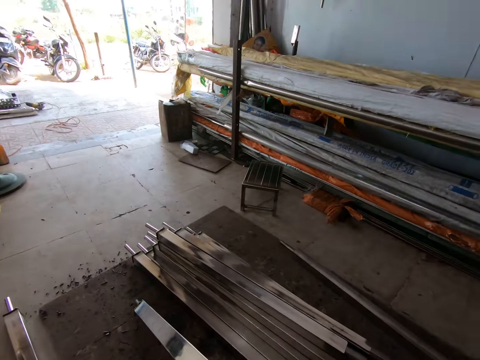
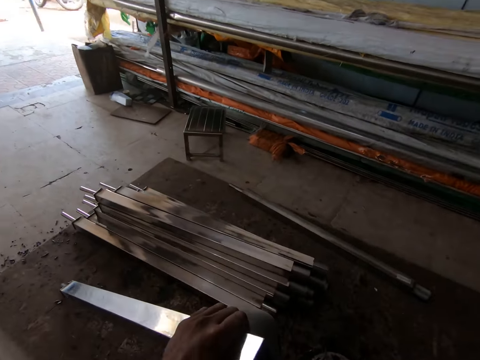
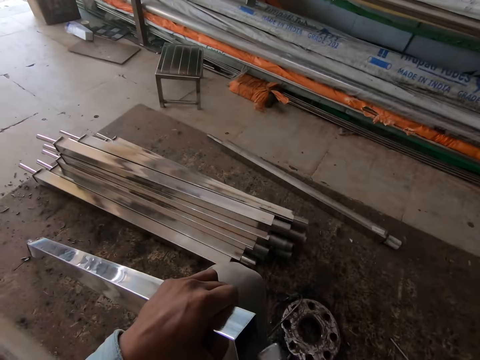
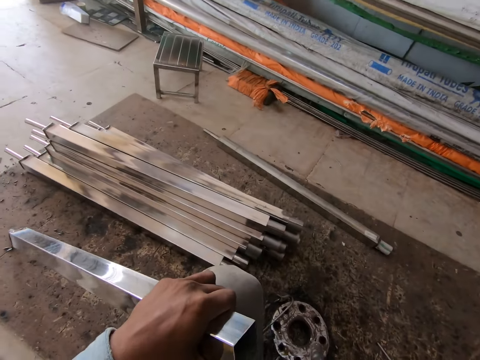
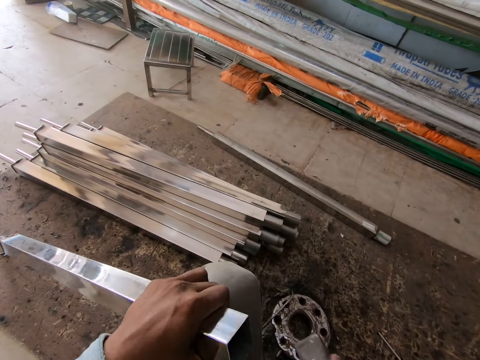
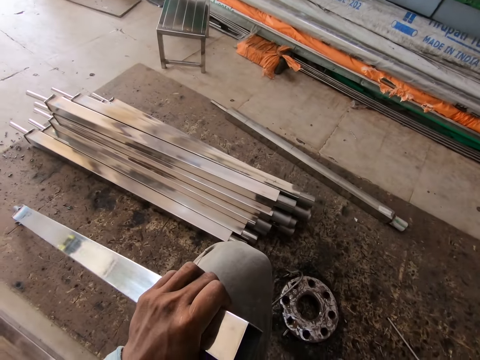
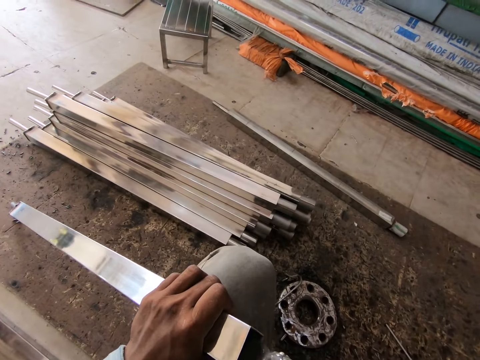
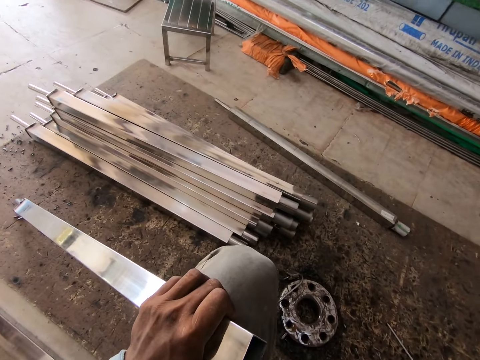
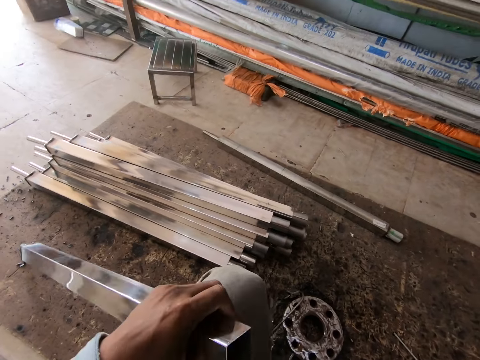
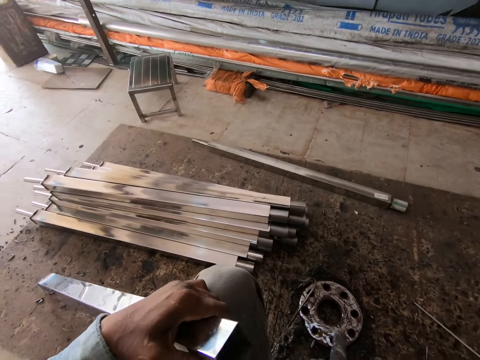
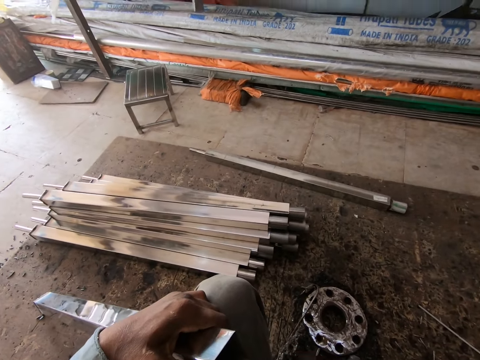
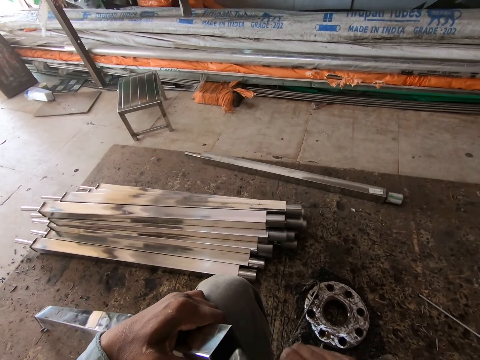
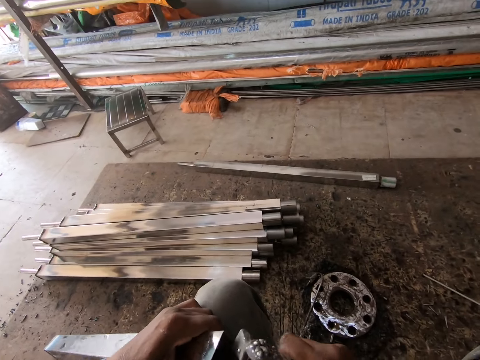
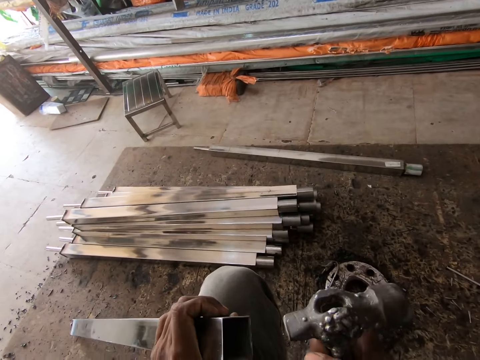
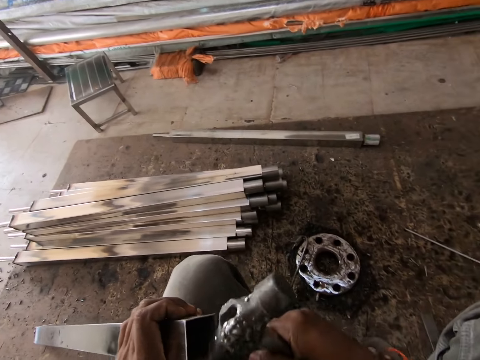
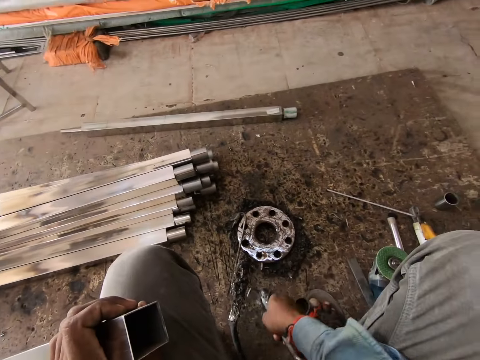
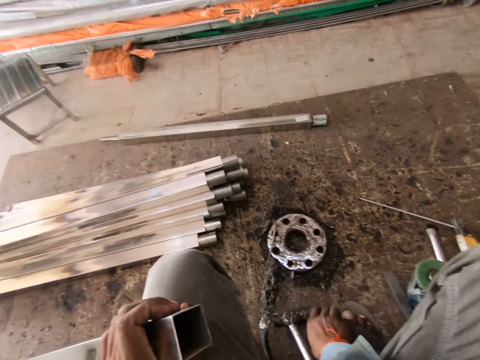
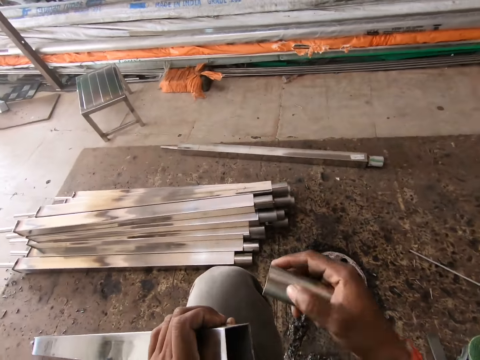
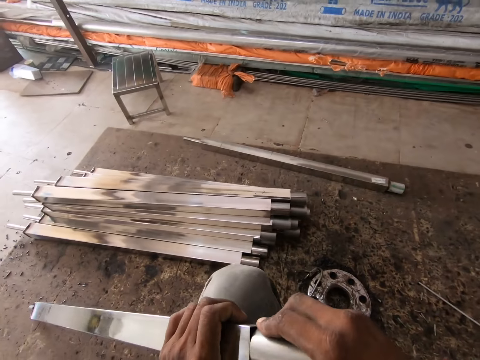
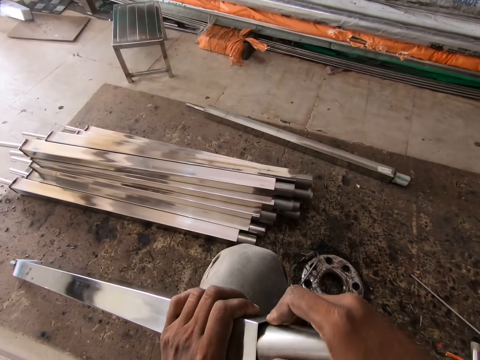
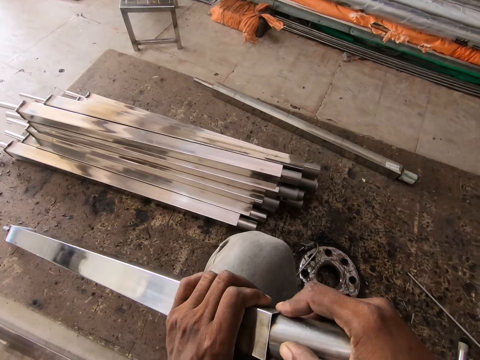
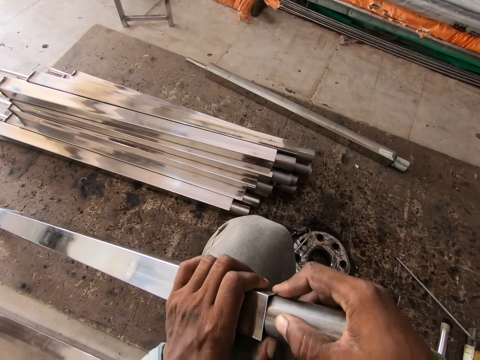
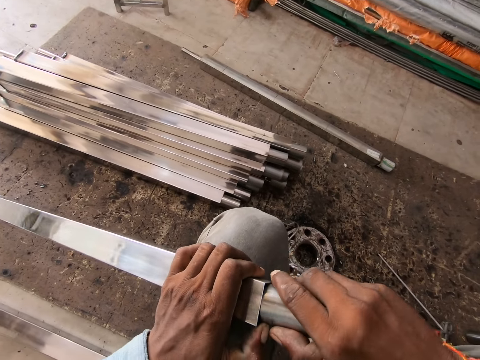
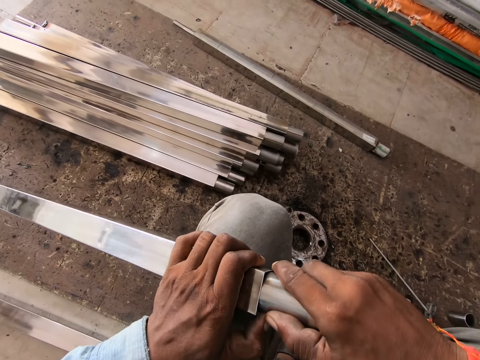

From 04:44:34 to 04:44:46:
The camera wearer hammers the square tube with the hammer in his right hand. He drops the hammer on the floor with his right hand. He picks the steel tube from the floor with his right hand. He inserts the steel tube into the square tube with his right hand.

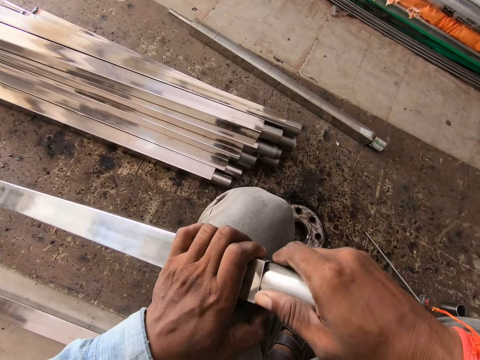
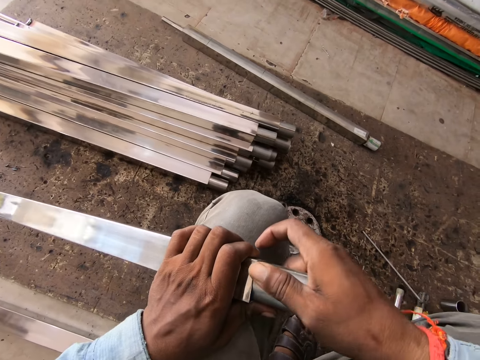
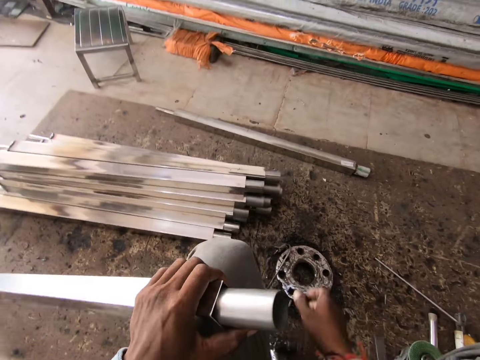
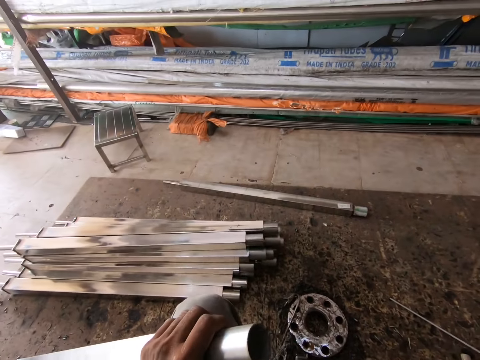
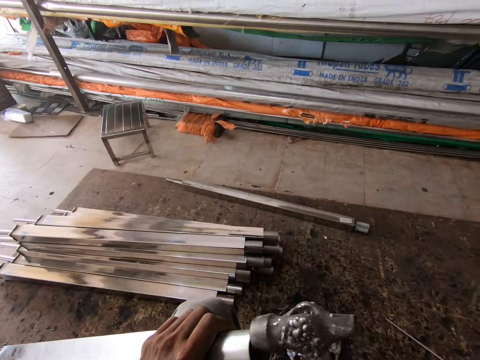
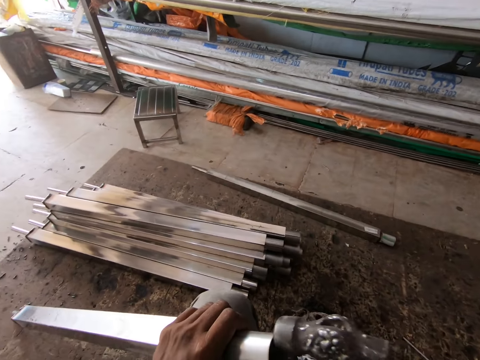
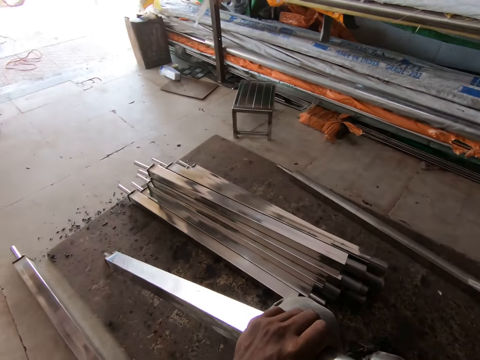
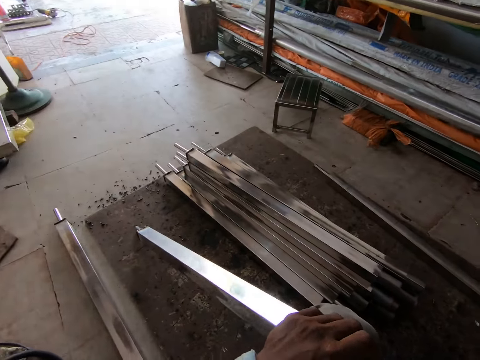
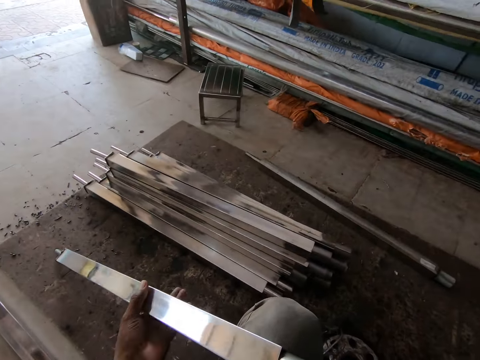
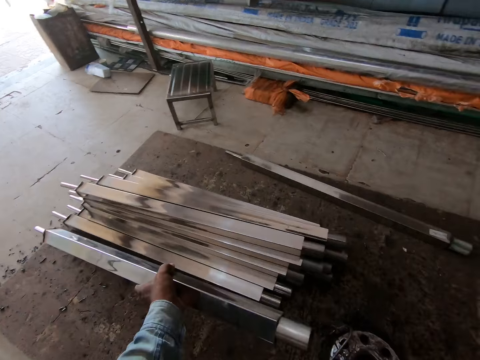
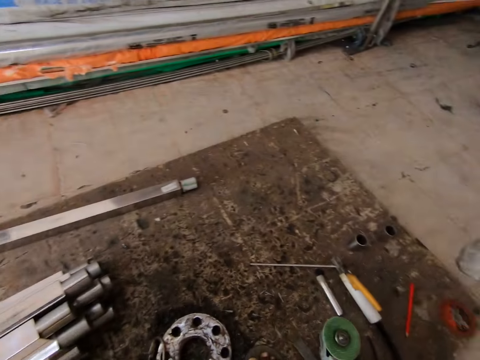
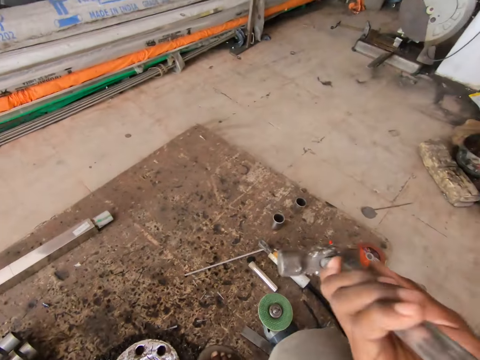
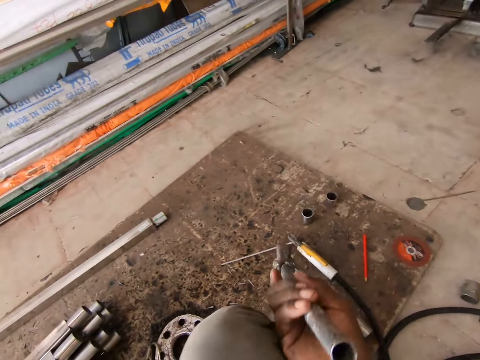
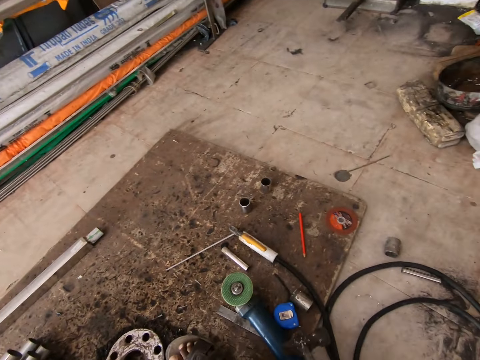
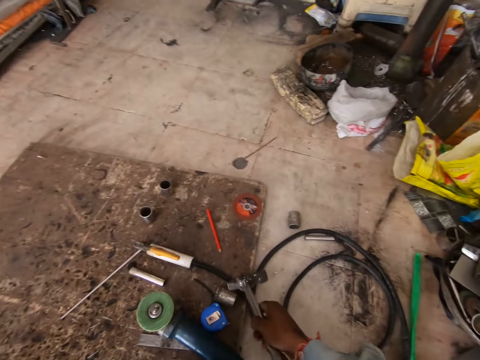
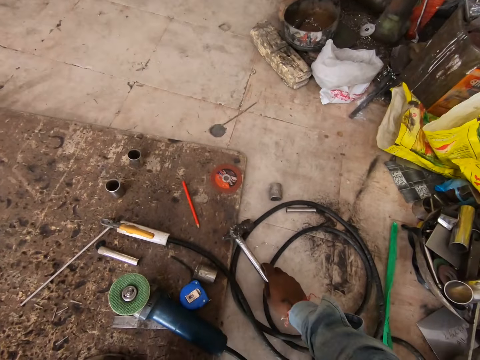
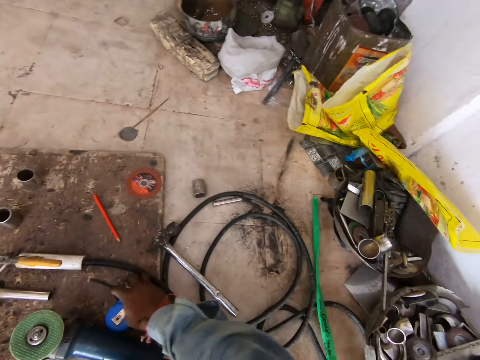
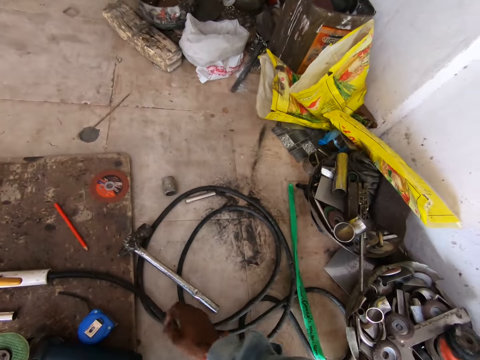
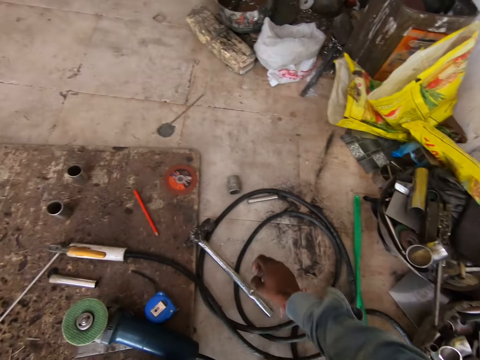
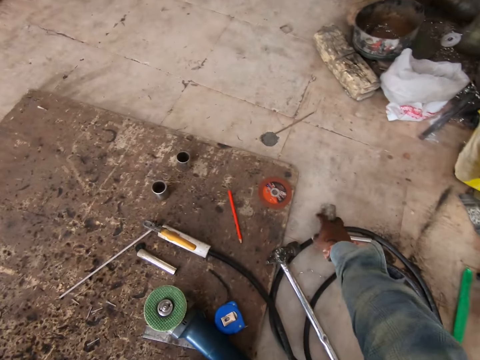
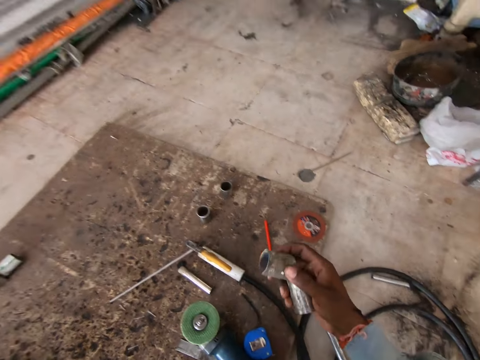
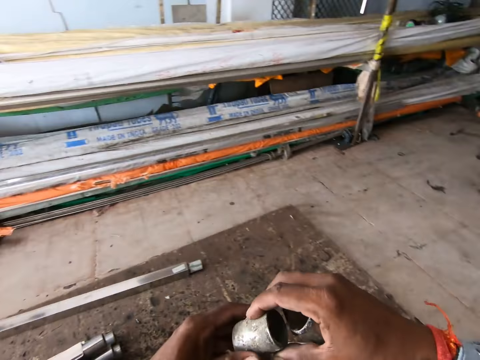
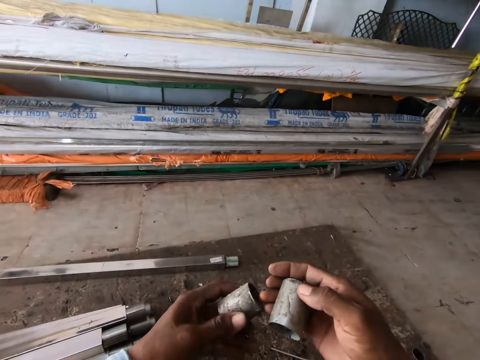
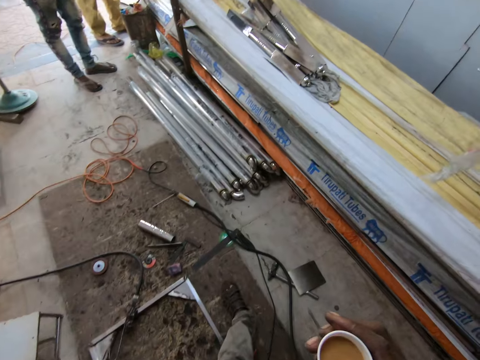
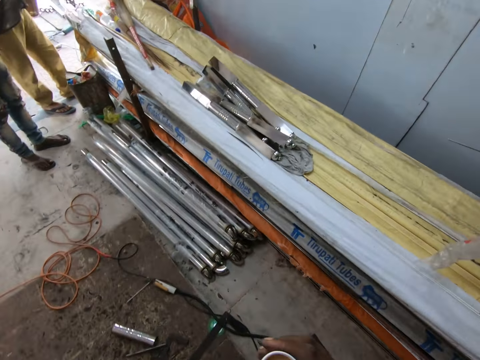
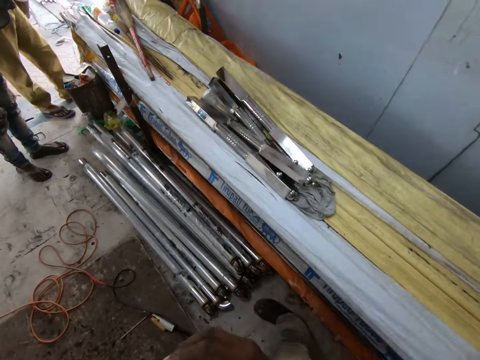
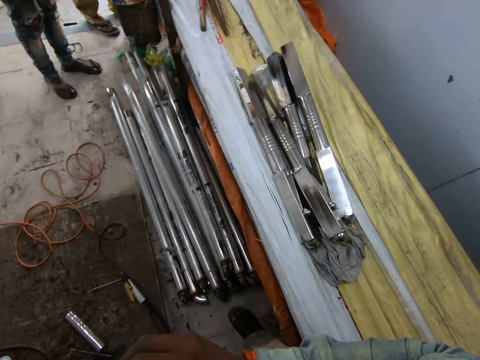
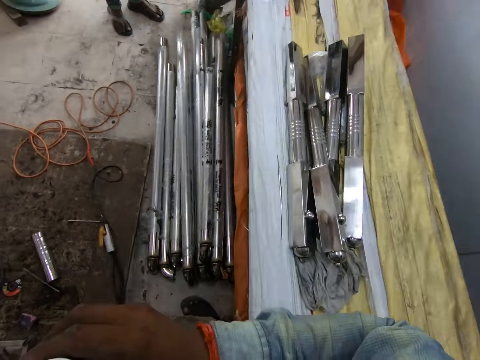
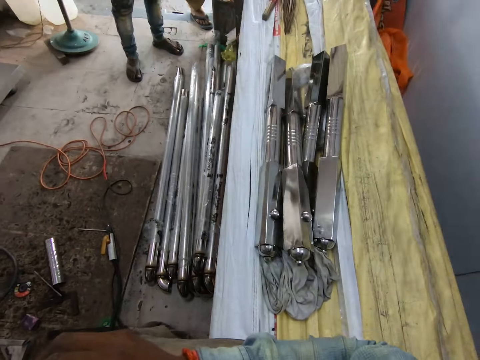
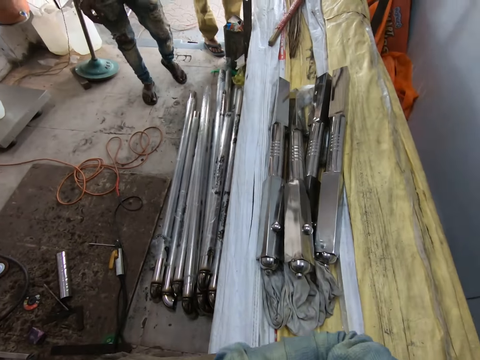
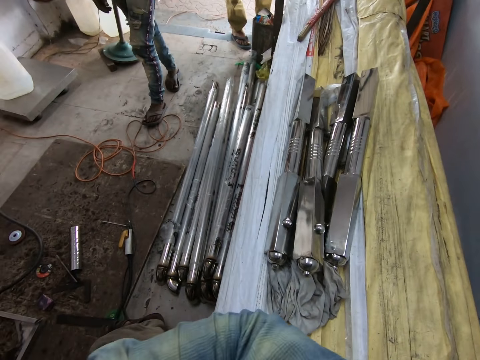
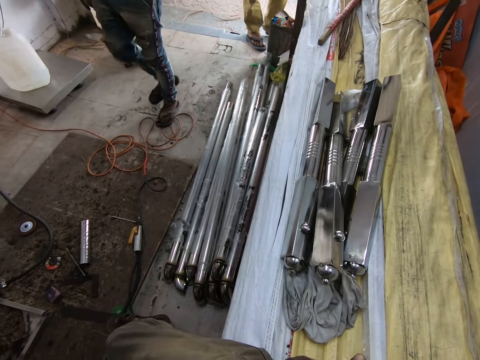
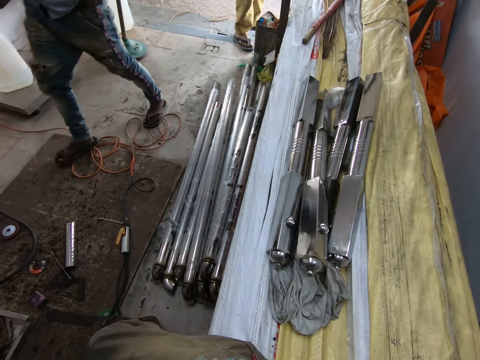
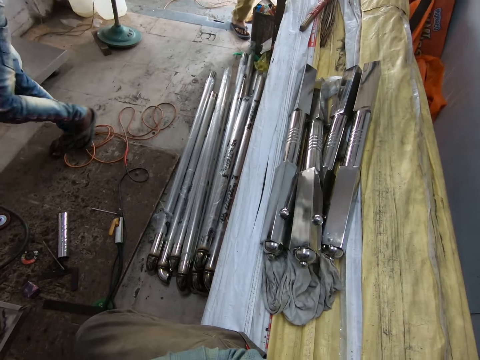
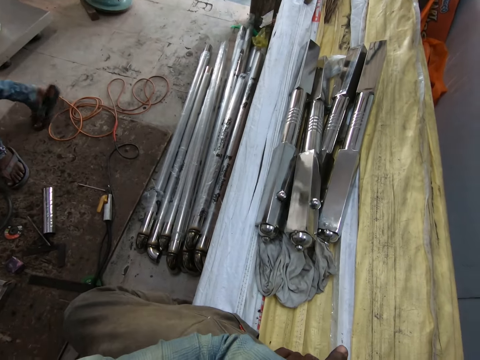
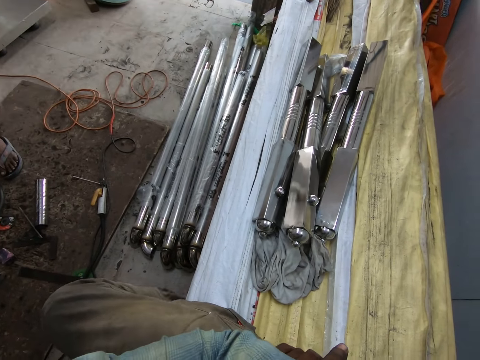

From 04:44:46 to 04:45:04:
The camera wearer hits the metal bar with the hammer. He holds the square tube with his left hand. He drops the square tube on the top of a square tube on the floor with his left hand. He drops the hammer on the floor with his right hand. He picks a steel tube from the floor with his right hand. He picks a steel tube from the floor with his right hand again. He holds the two steel tubes with his right hand. He passes the steel tube in his right hand to his left hand. He holds a cup of tea with his right hand. He walks. He looks around.
